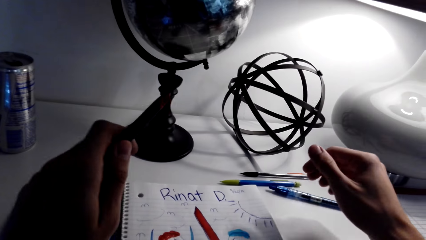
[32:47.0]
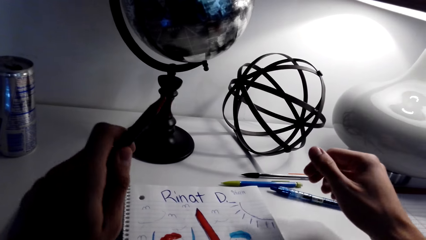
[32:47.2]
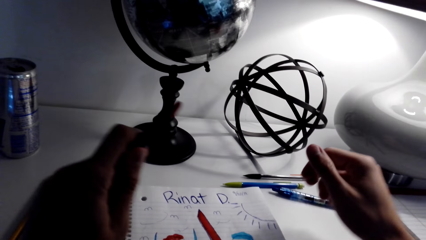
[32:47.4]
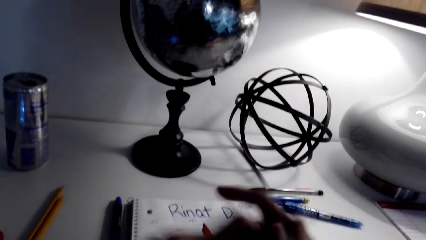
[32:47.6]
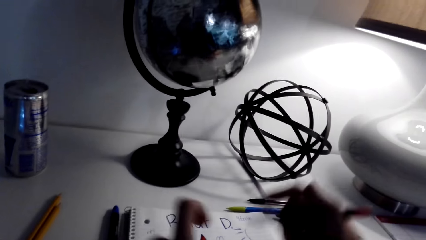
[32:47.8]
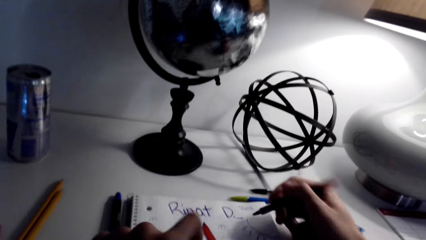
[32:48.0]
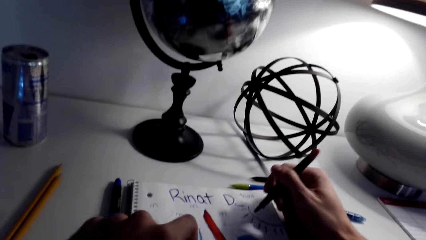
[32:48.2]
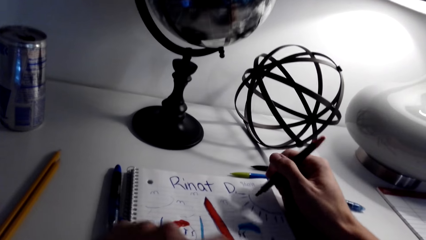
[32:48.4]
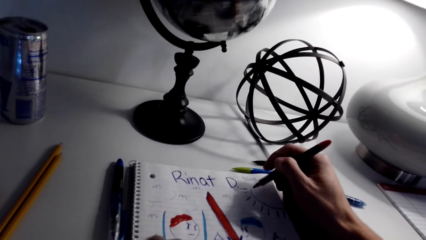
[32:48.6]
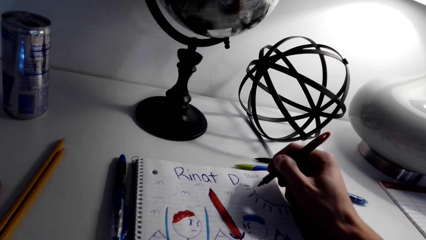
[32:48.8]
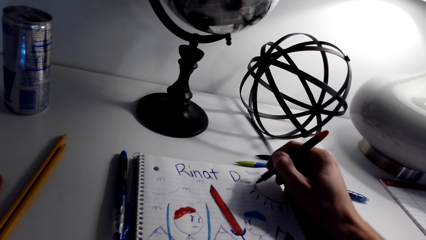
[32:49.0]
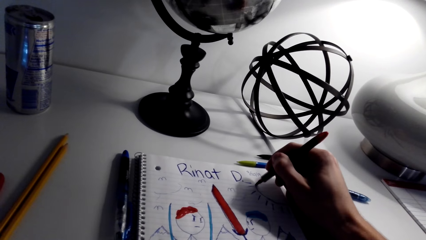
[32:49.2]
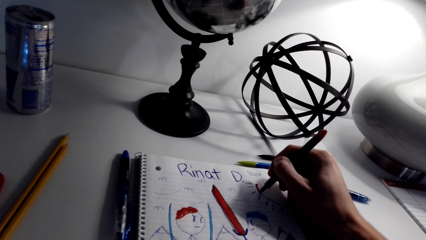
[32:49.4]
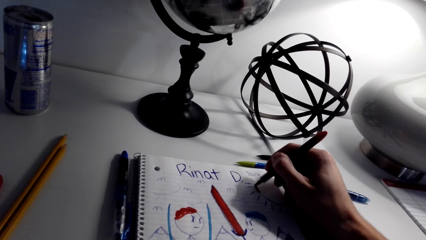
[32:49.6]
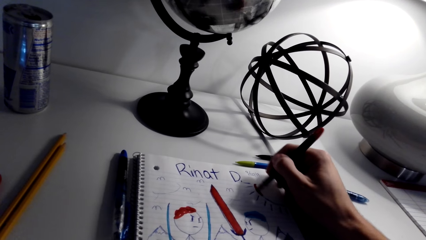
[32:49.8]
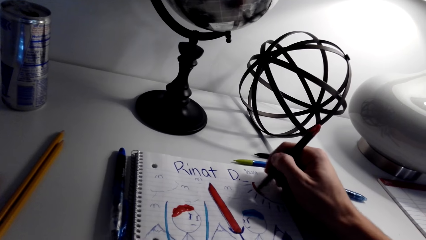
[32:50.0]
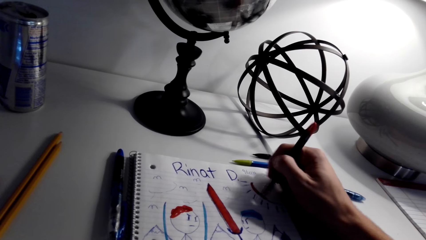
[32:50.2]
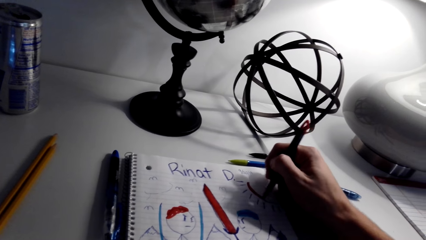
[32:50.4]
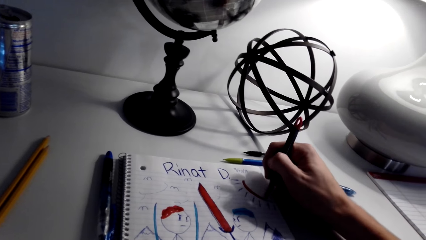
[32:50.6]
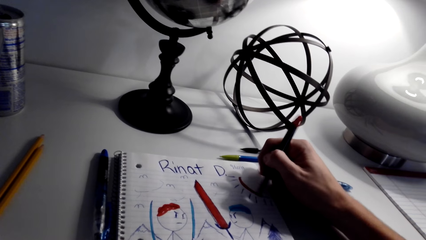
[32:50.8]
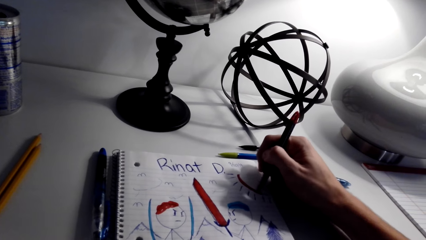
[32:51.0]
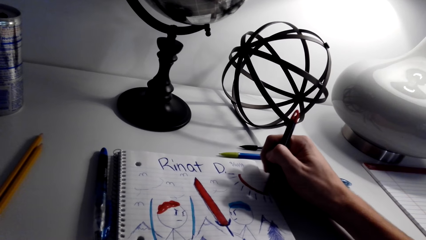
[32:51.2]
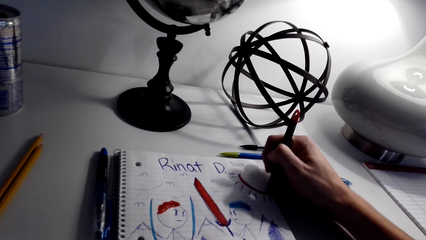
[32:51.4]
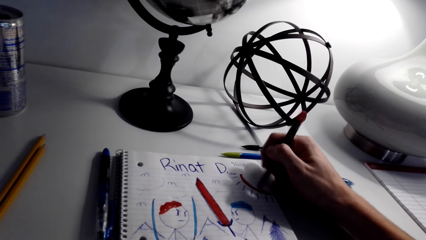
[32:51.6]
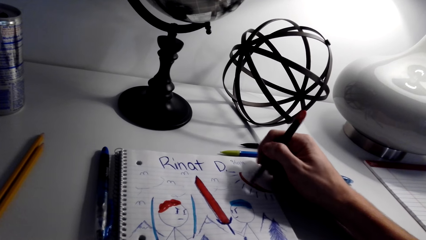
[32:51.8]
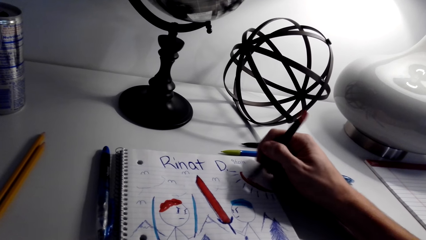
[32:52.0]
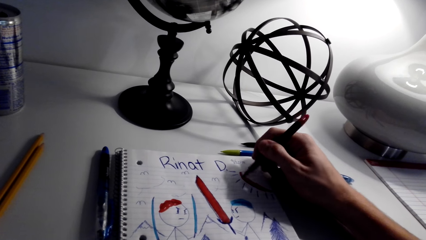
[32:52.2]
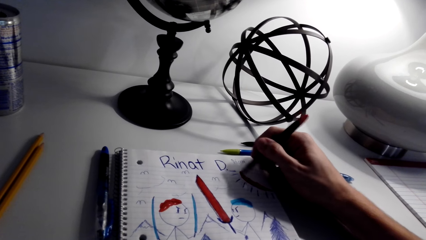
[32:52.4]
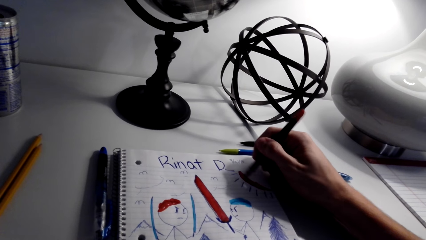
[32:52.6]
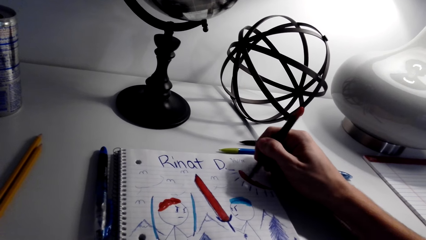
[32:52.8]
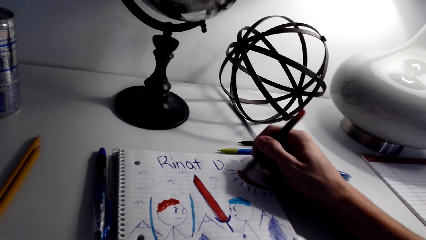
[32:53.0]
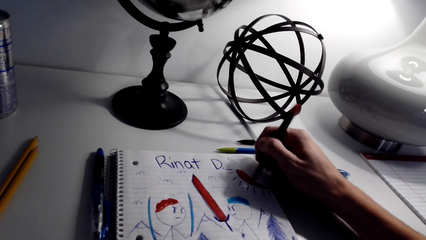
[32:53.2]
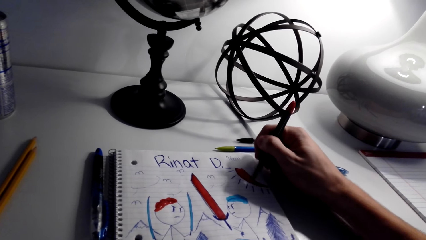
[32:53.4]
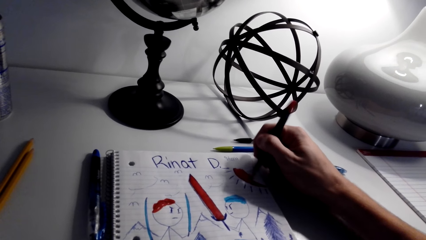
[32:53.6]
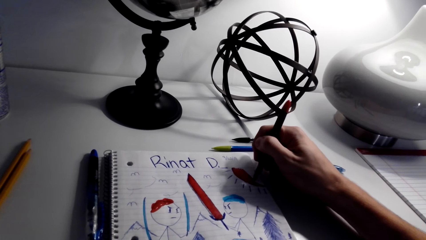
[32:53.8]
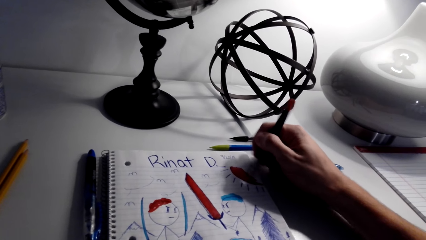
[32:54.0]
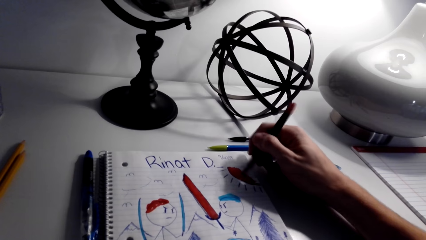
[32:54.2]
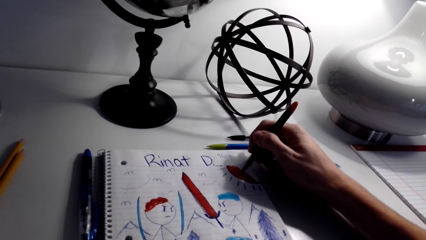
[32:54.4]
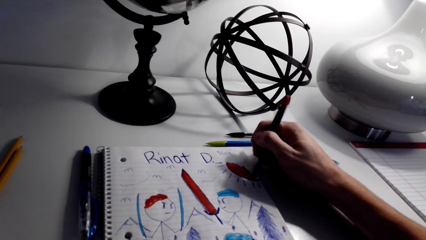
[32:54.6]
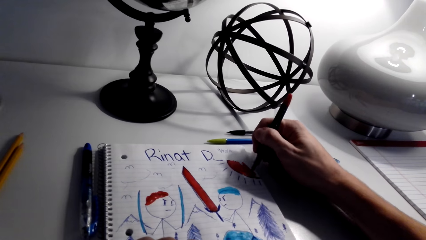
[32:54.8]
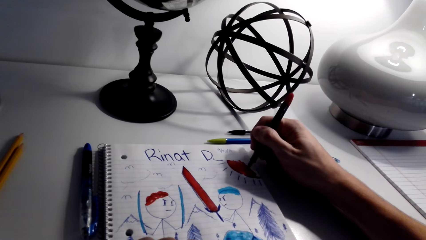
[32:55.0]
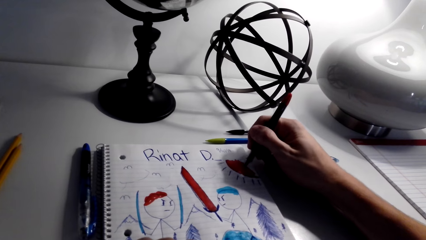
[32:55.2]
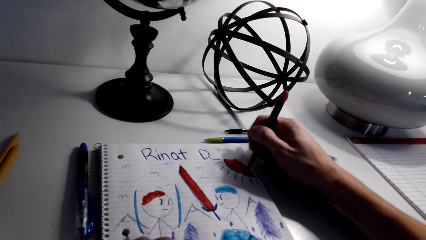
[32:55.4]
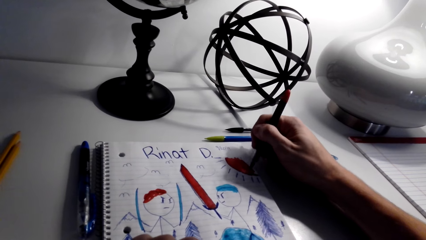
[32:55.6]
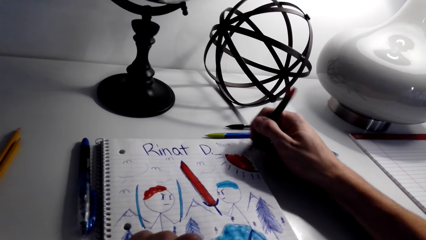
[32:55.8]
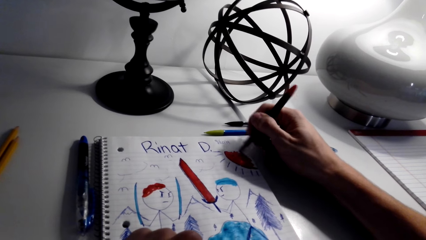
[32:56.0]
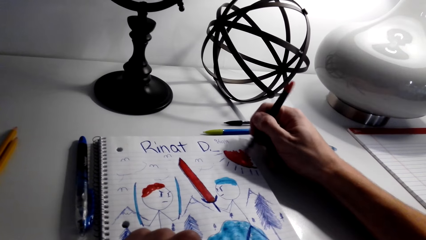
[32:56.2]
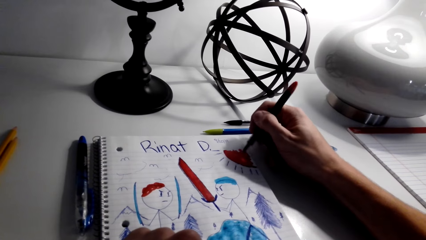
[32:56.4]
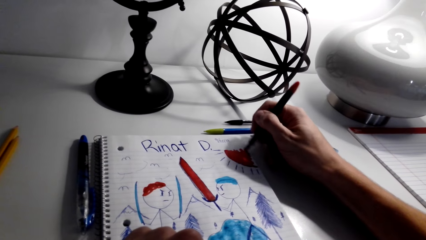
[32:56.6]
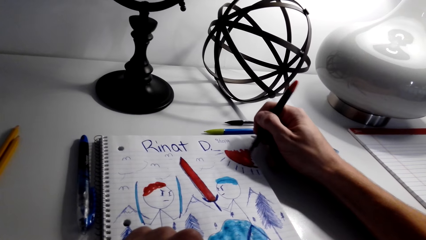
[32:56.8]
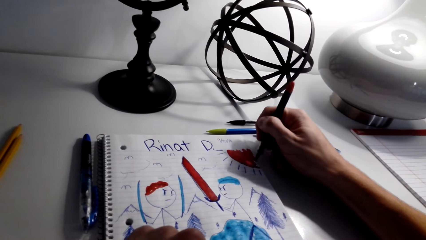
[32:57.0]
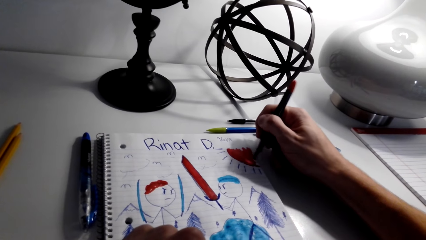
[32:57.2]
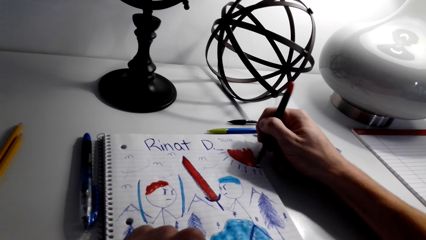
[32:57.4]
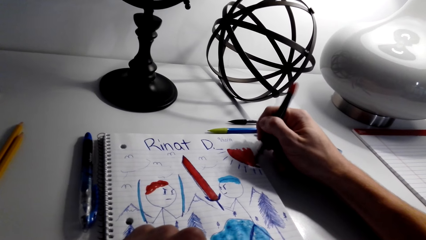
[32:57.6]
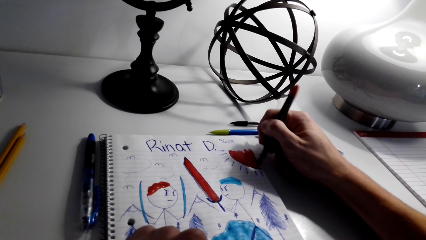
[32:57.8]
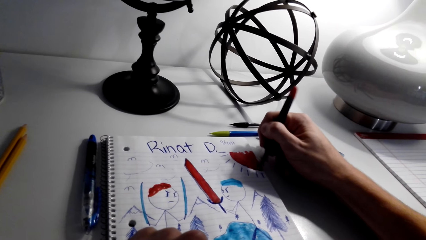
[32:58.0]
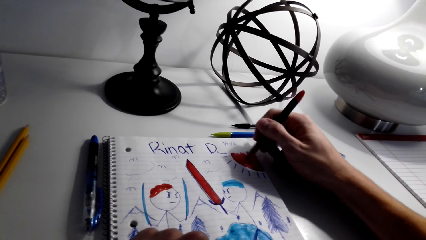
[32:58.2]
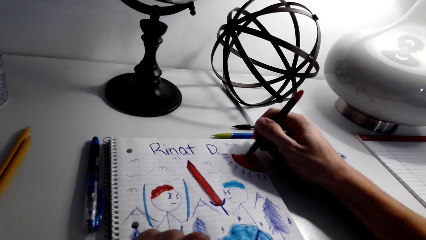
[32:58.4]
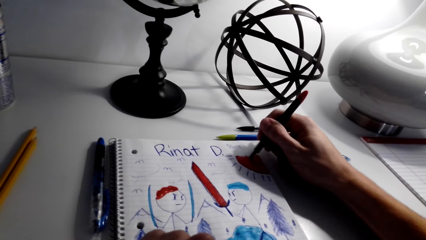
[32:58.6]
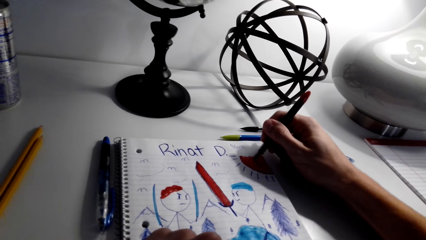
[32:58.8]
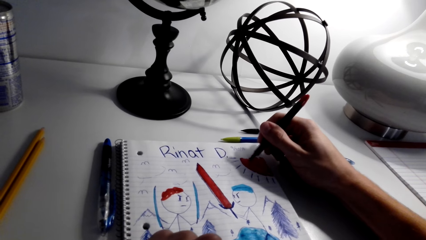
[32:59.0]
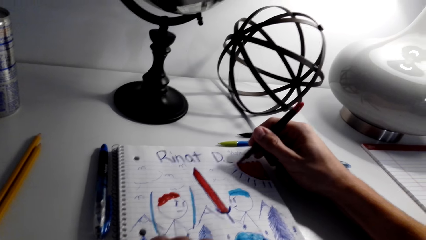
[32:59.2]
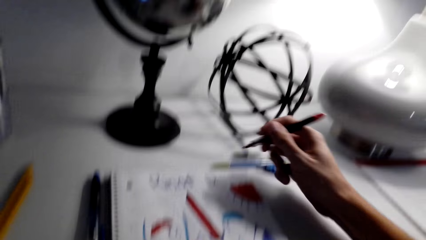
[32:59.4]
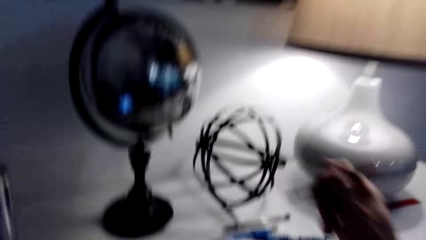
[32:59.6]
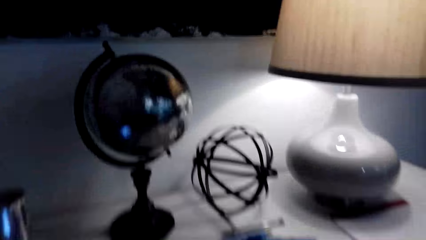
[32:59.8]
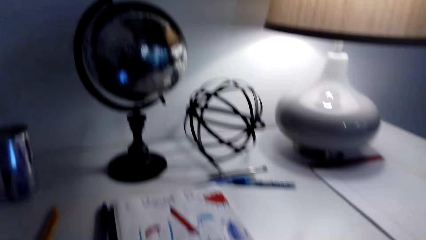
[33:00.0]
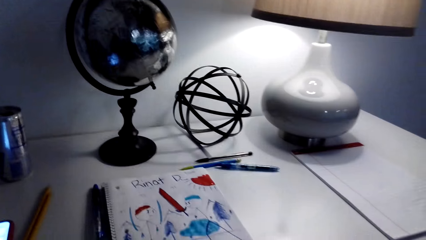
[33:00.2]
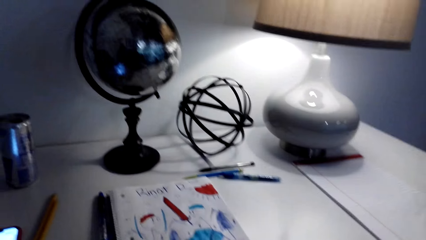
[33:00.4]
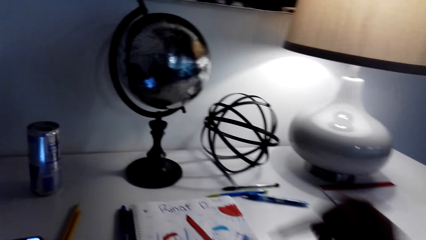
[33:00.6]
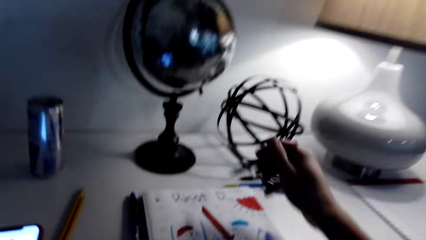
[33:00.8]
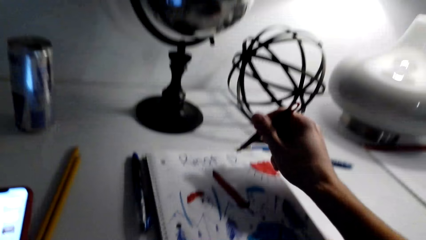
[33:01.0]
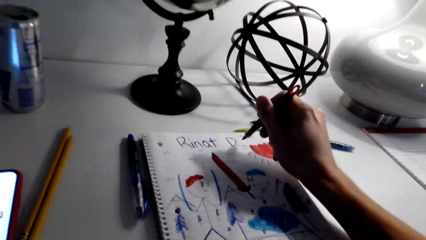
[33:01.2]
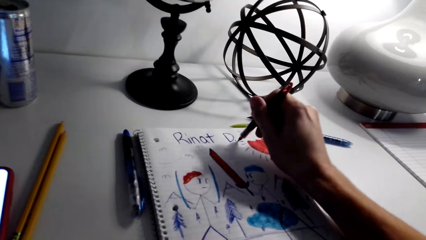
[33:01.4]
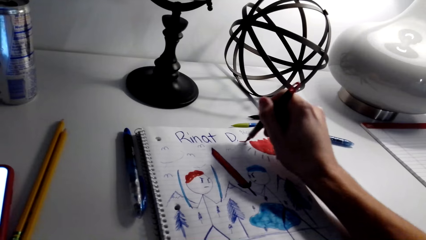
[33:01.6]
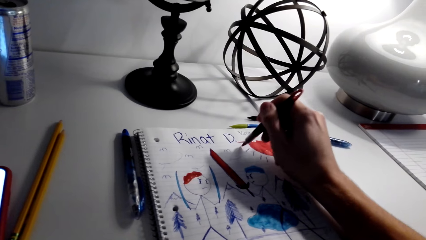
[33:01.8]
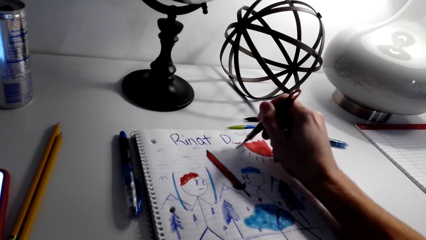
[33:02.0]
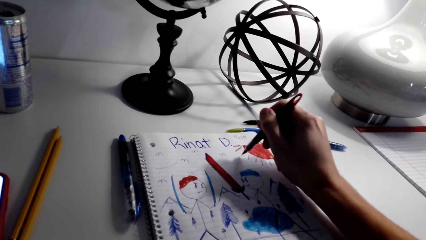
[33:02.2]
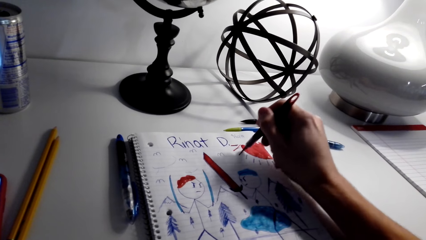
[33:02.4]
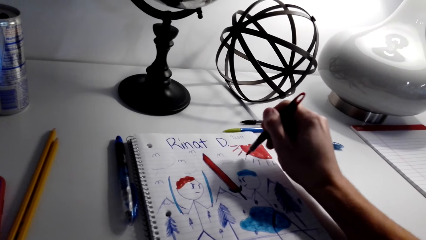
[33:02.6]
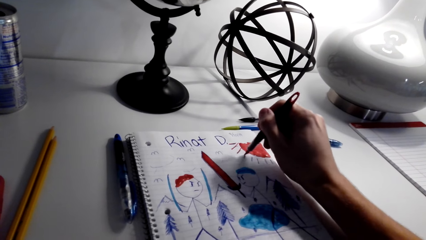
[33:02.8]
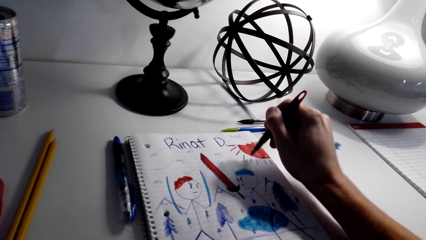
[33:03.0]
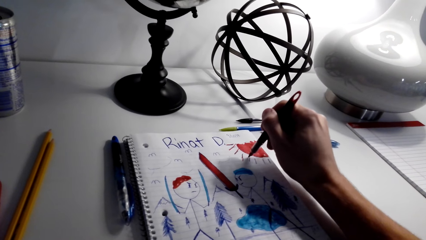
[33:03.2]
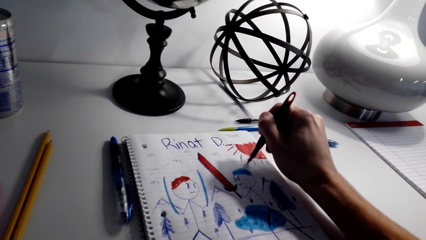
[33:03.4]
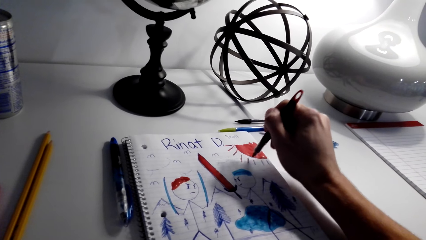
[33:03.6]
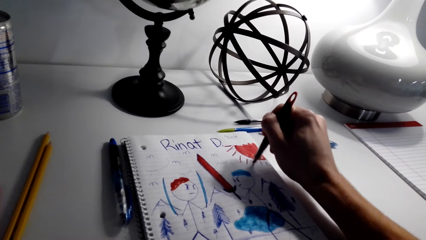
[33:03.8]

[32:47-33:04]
The camera wearer exchanges the pen to the right hand. They draw on the notebook. They paint the sketch with the pen.
